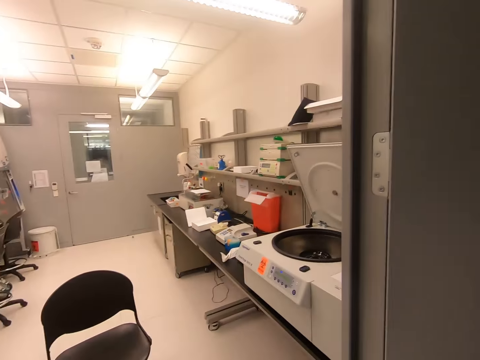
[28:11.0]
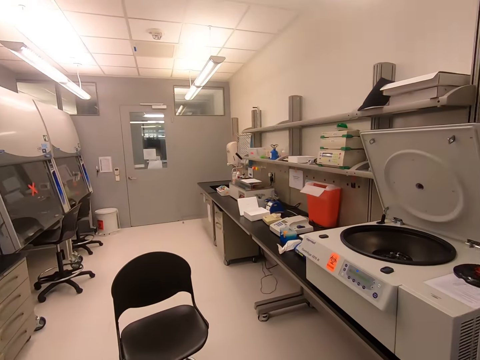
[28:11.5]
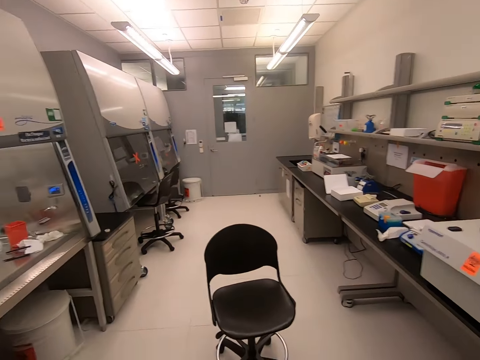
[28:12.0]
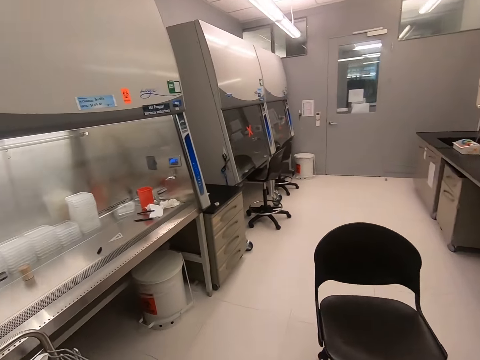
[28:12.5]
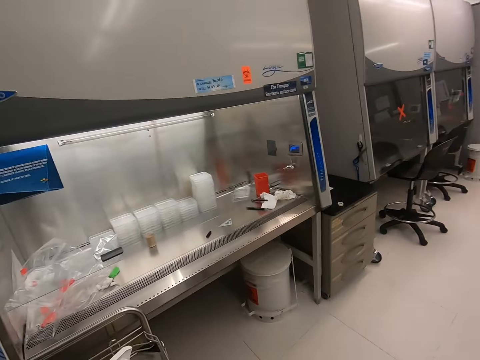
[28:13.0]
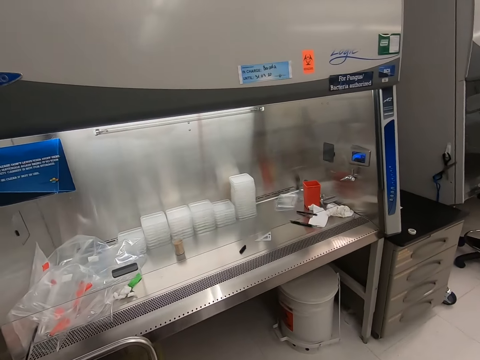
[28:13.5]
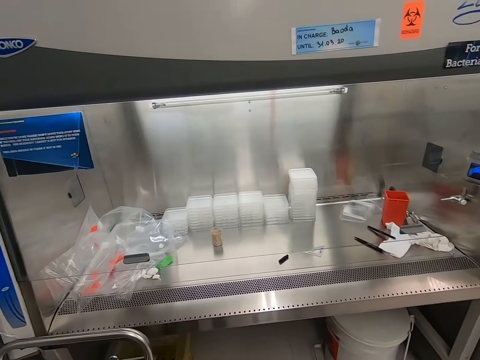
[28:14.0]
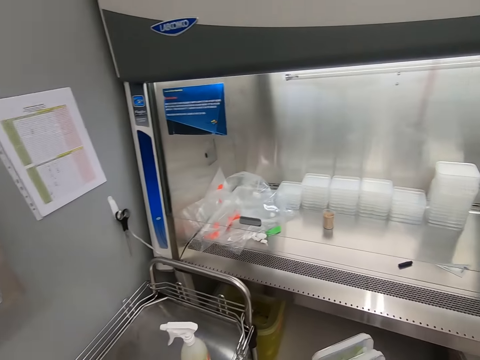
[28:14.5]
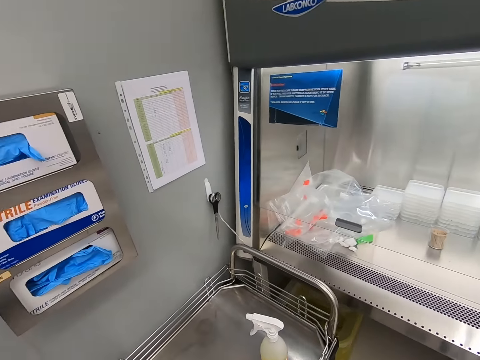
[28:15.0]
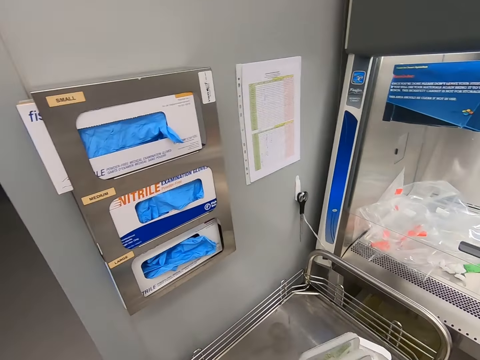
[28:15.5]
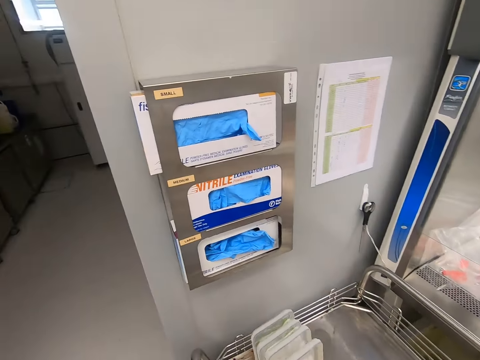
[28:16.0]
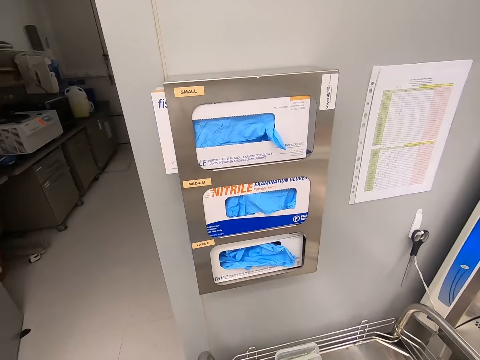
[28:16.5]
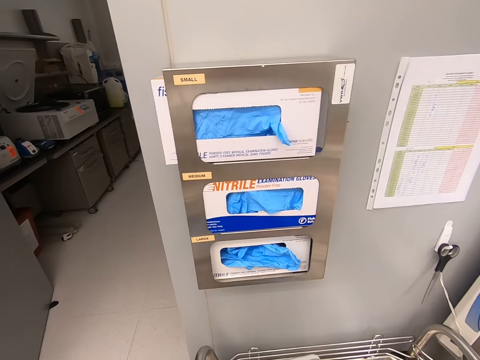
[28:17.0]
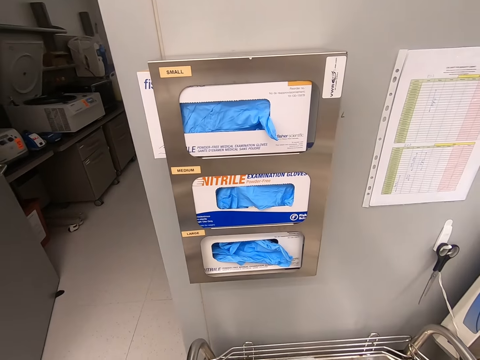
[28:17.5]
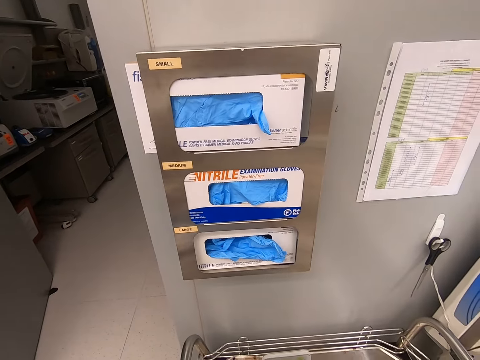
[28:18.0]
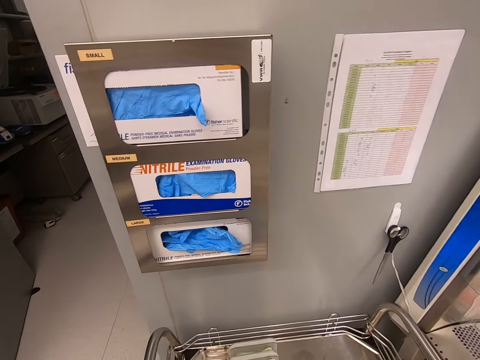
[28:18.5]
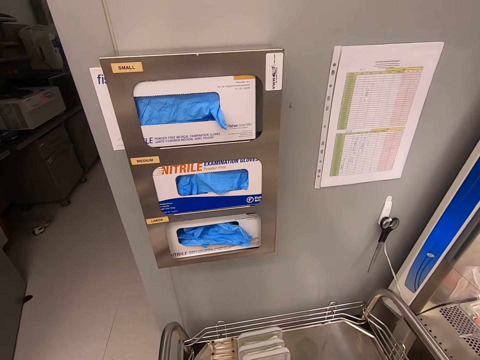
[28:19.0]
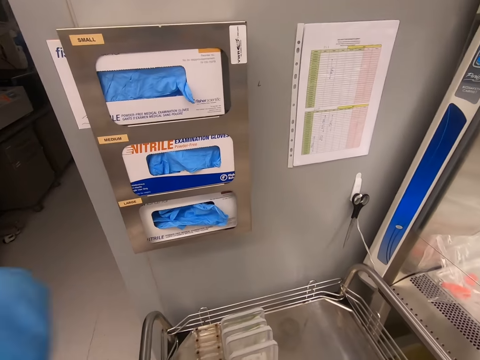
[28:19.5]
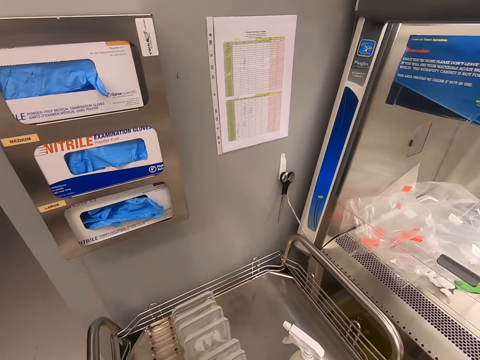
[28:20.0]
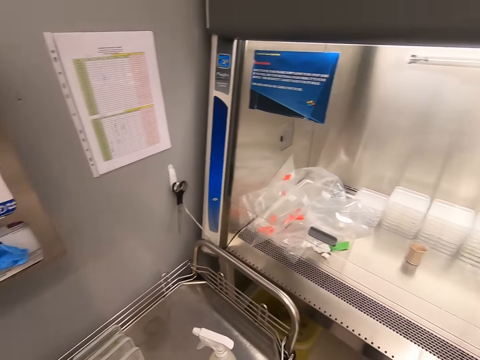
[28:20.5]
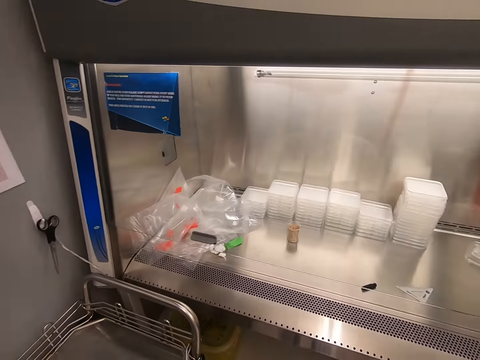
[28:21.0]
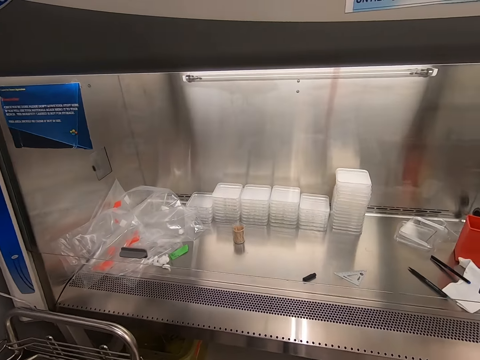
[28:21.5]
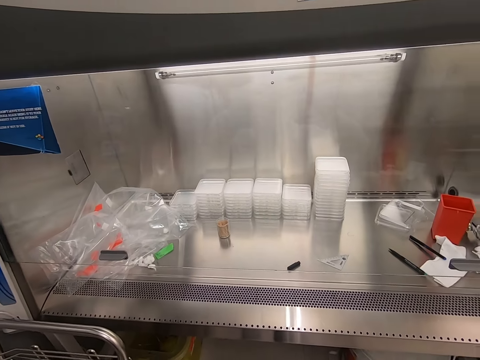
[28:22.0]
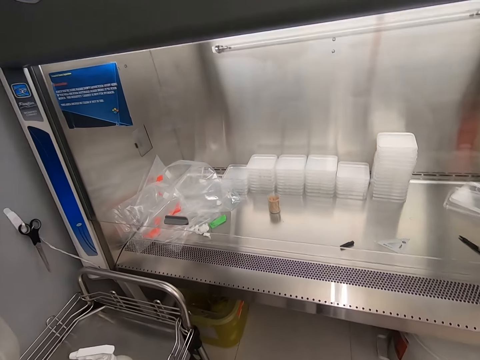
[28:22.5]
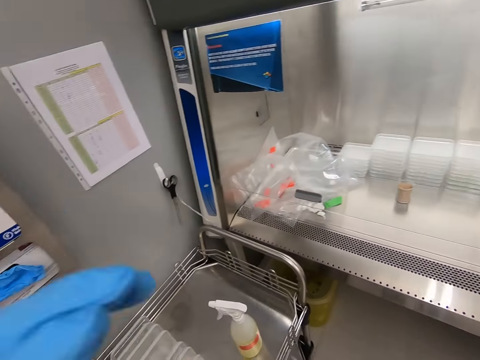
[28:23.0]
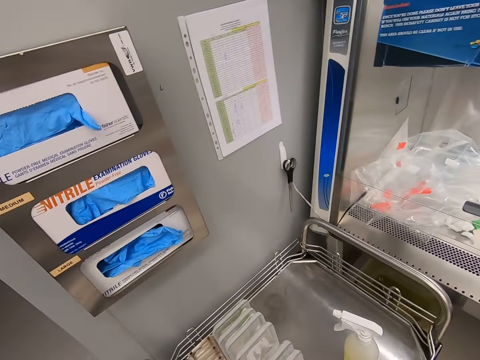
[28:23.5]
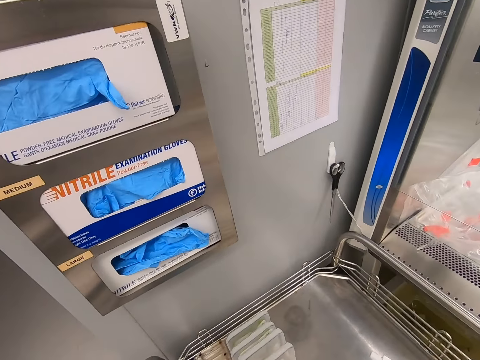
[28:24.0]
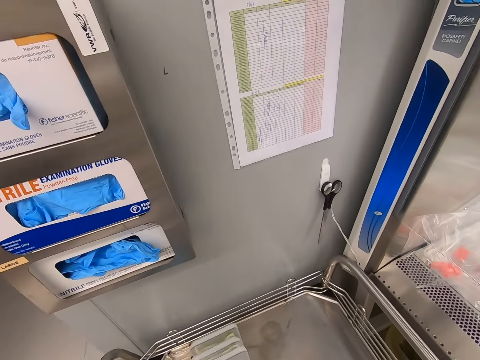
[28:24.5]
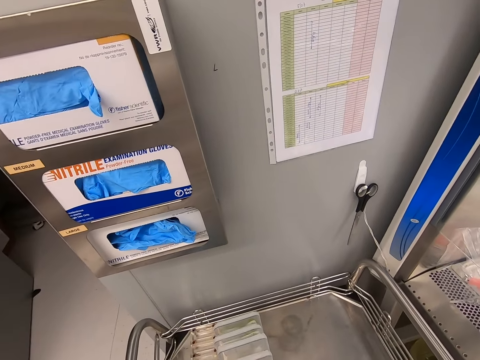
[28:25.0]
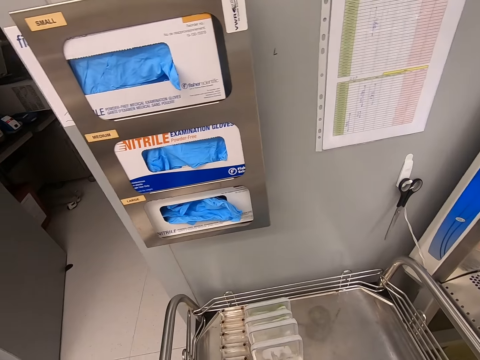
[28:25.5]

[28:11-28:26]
The camera wearer enters a room. They look around.

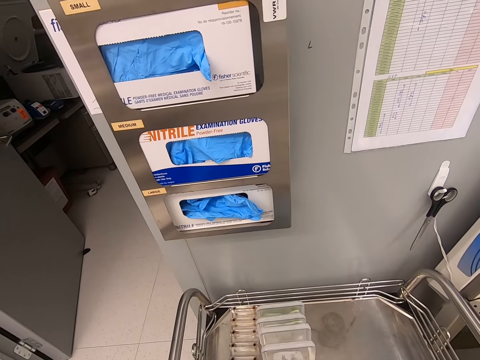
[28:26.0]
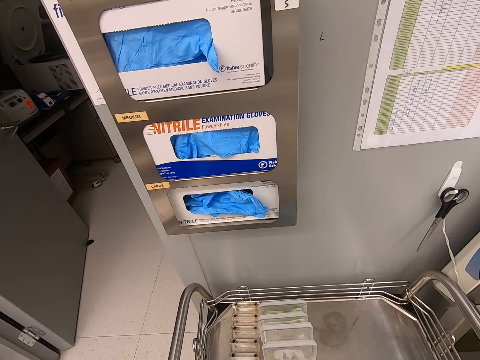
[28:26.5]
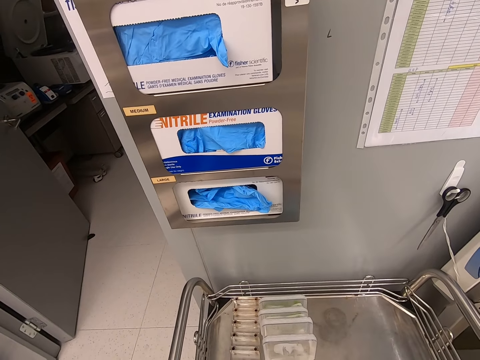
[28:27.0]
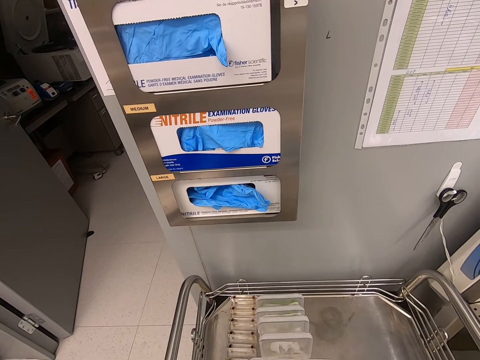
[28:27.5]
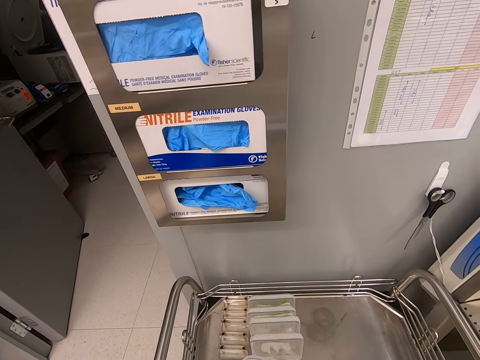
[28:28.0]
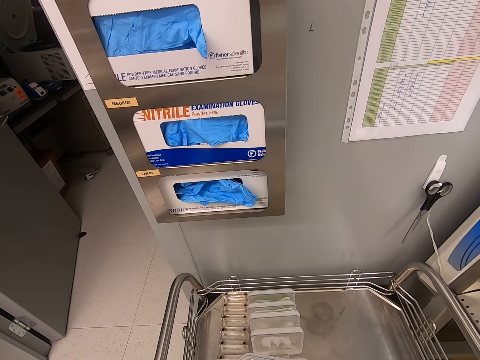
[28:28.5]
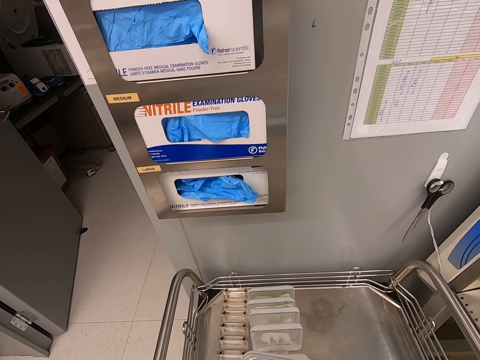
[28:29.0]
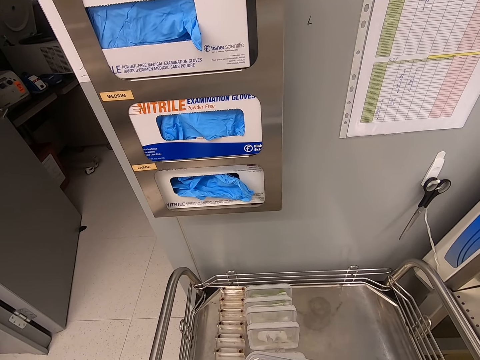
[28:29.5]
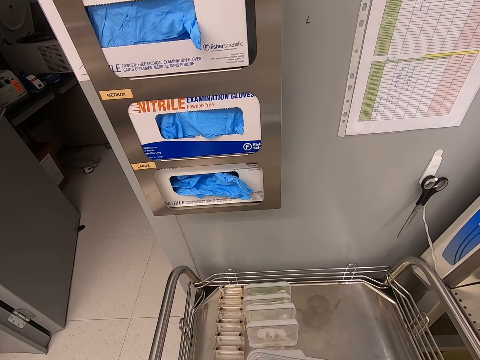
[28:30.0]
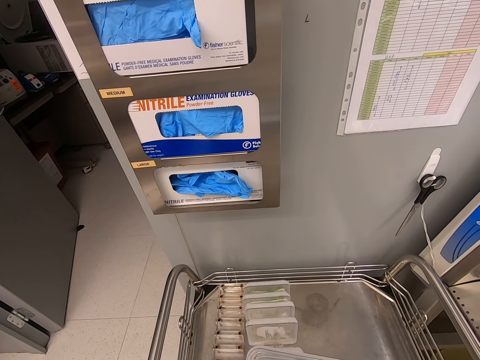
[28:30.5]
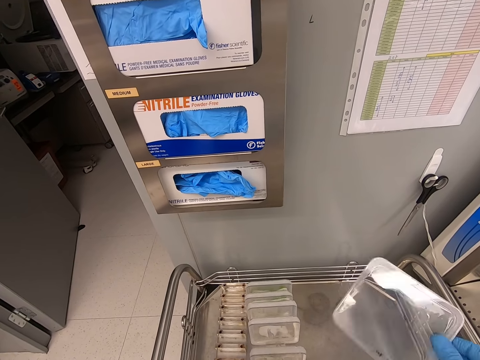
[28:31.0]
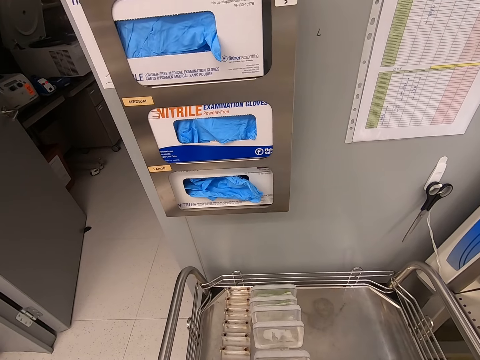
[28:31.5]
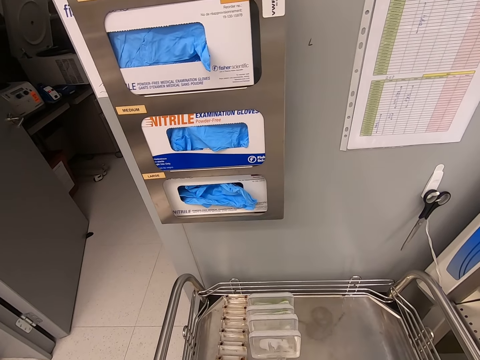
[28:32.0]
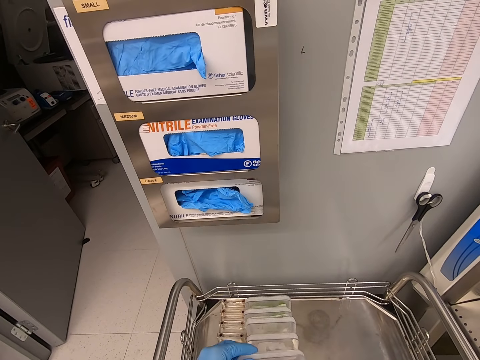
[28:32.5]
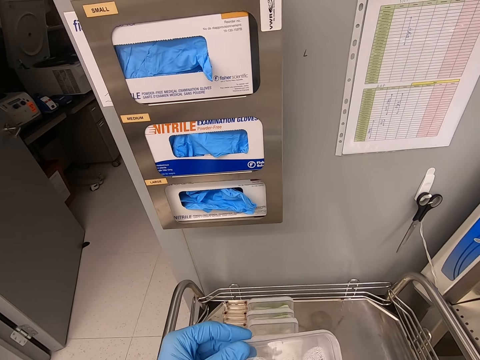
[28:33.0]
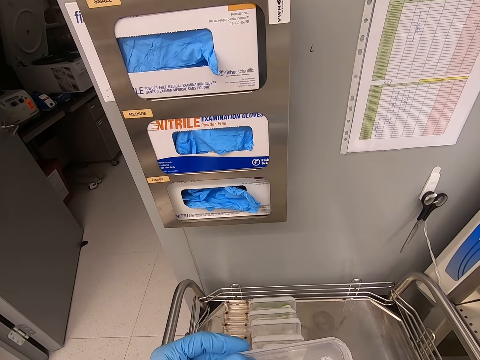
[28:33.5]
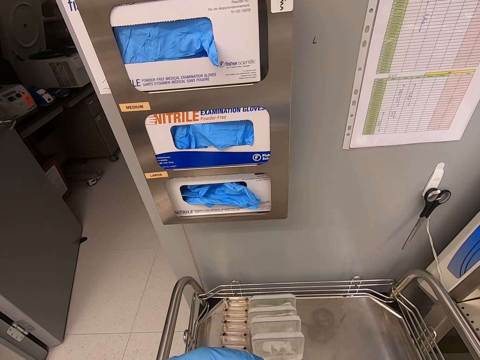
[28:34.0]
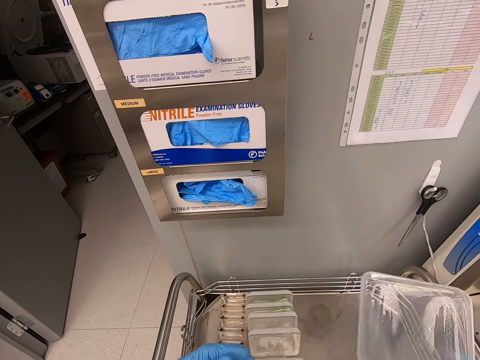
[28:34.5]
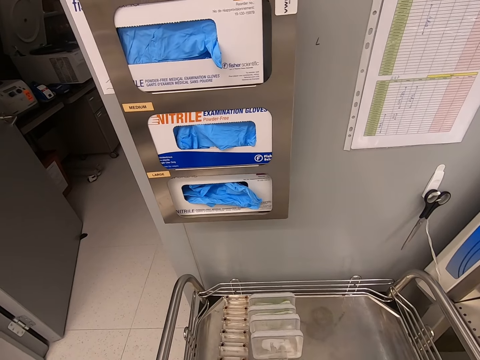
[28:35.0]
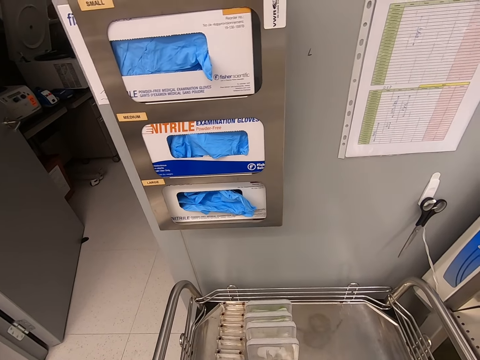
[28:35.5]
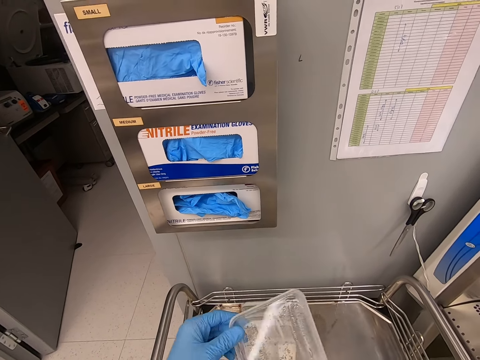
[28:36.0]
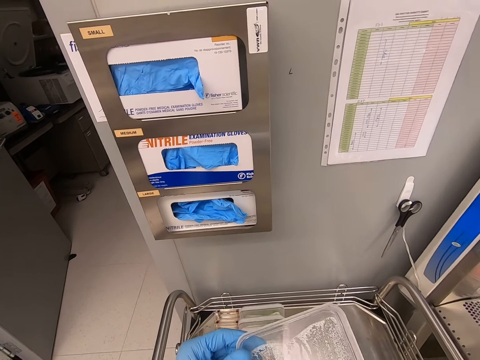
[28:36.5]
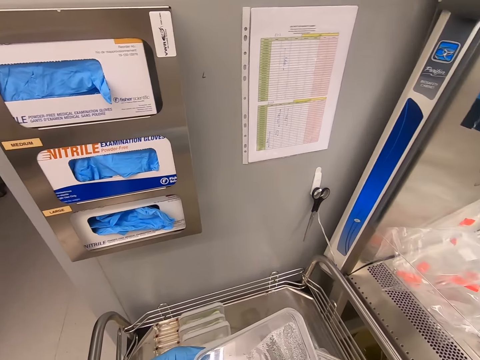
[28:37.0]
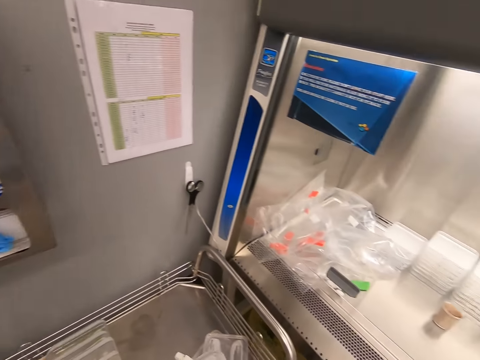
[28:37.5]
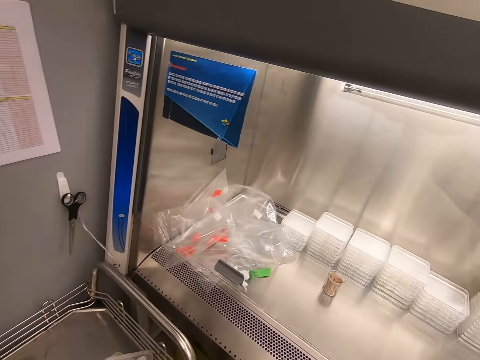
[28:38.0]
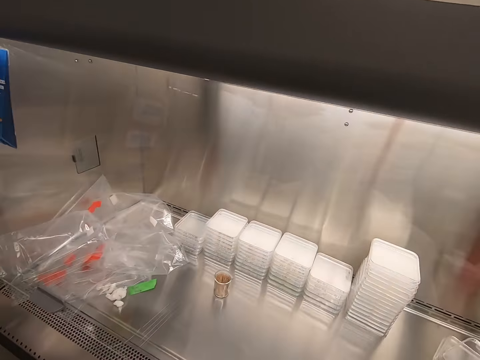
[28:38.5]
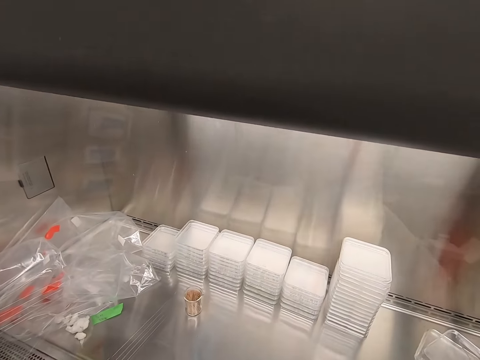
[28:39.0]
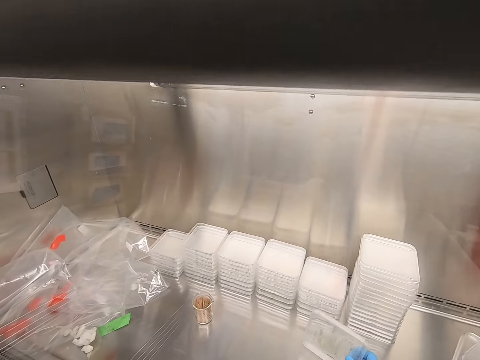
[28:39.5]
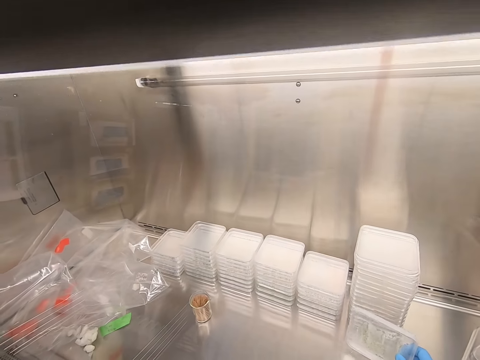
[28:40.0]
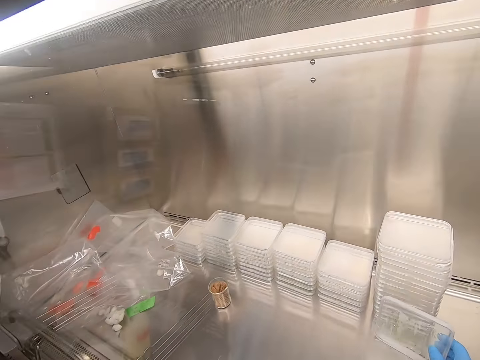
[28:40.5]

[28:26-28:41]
The camera wearer stares at the packets of gloves. They put acrylic sheets on the tray. They pick up a plastic flat tin. They look at the plastic flat tin. They put the plastic flat tin aside. They pick up a plastic flat tin. They look at the plastic flat tin. They hold an acrylic sheet. They turn to the steel bench.
